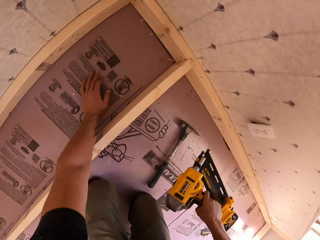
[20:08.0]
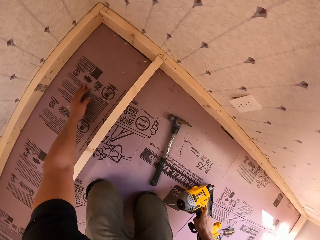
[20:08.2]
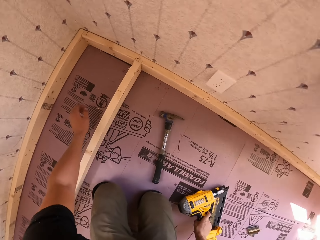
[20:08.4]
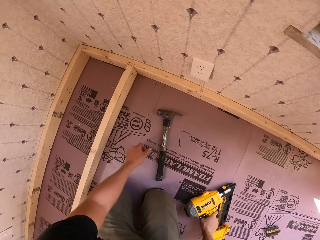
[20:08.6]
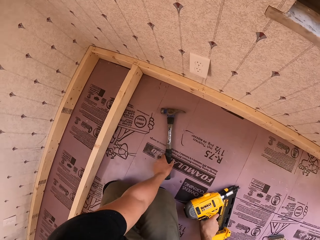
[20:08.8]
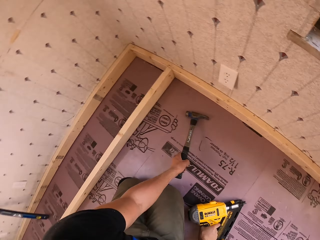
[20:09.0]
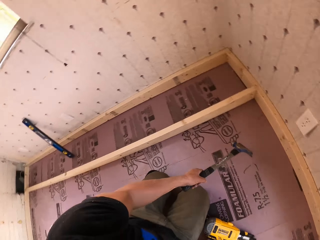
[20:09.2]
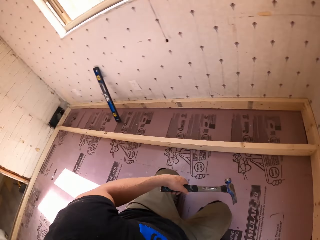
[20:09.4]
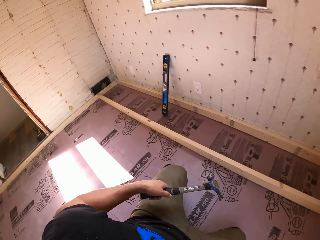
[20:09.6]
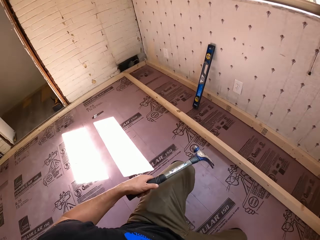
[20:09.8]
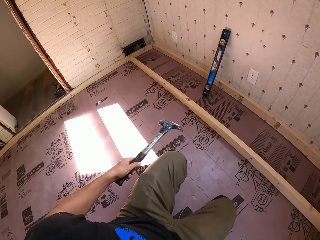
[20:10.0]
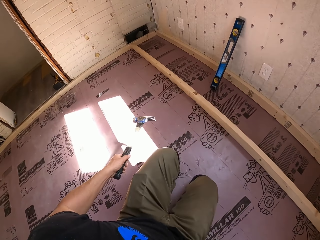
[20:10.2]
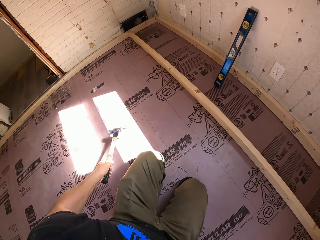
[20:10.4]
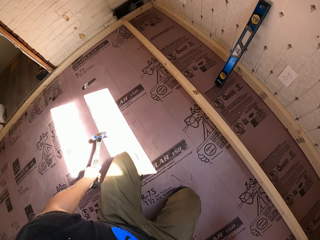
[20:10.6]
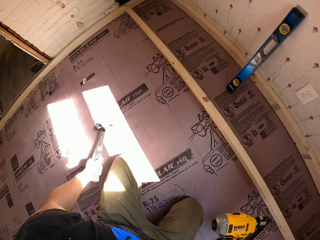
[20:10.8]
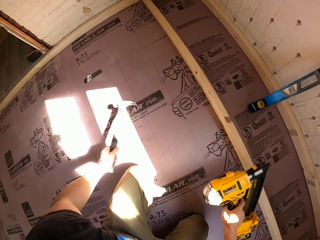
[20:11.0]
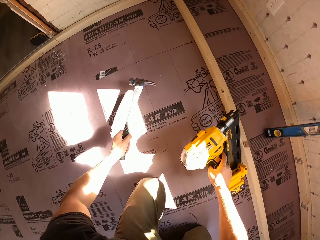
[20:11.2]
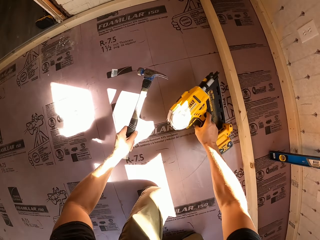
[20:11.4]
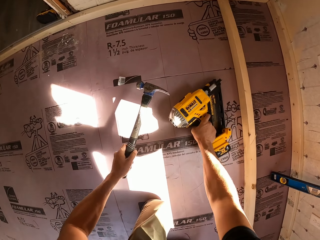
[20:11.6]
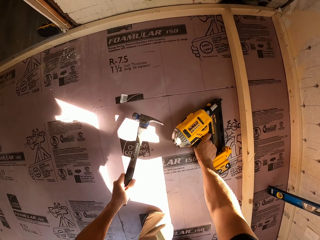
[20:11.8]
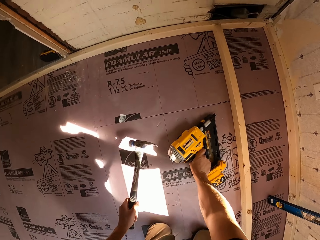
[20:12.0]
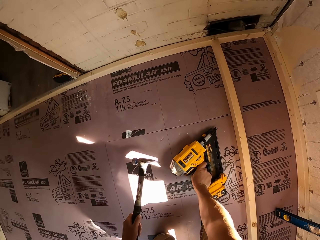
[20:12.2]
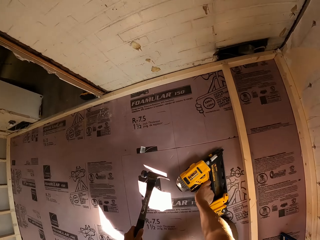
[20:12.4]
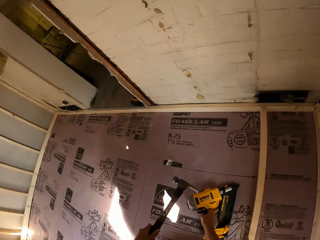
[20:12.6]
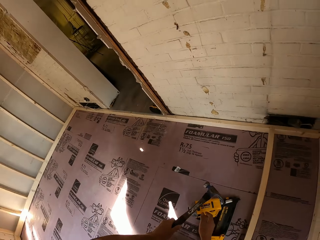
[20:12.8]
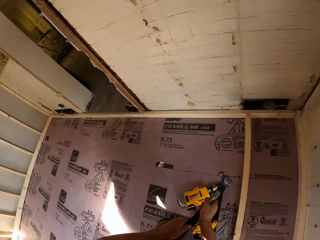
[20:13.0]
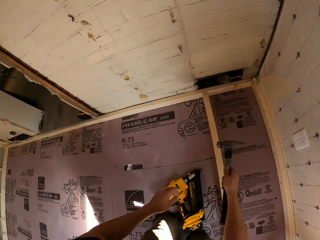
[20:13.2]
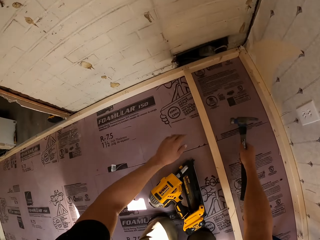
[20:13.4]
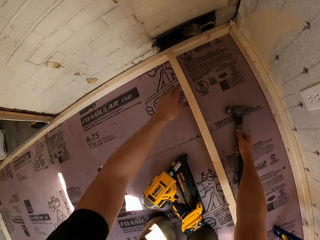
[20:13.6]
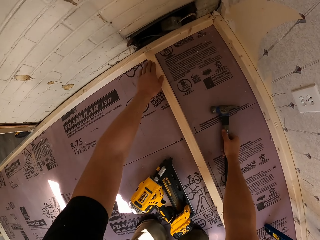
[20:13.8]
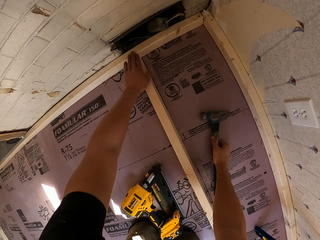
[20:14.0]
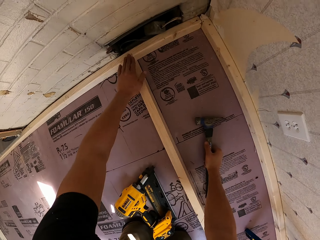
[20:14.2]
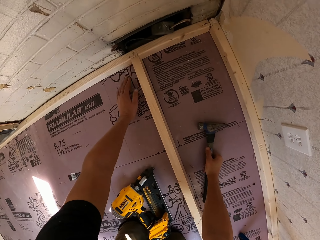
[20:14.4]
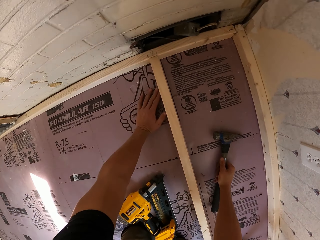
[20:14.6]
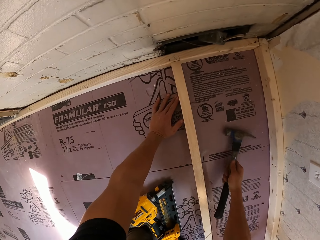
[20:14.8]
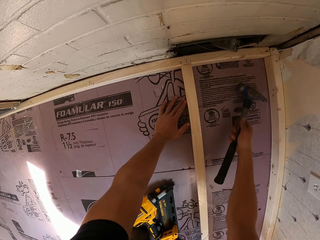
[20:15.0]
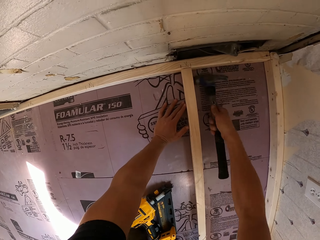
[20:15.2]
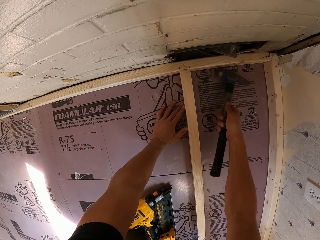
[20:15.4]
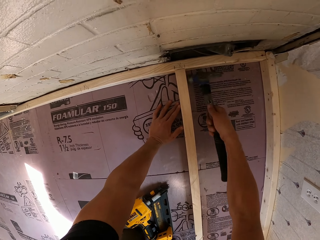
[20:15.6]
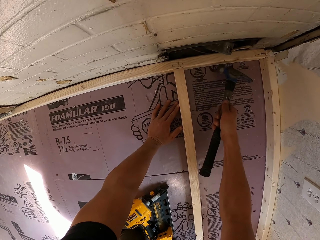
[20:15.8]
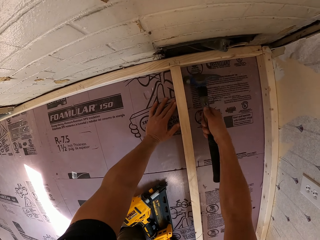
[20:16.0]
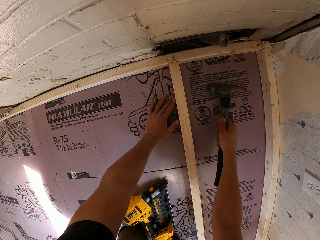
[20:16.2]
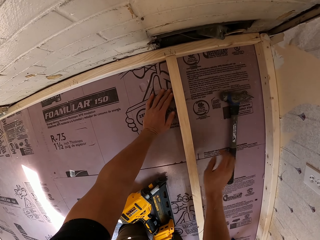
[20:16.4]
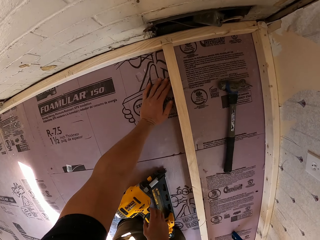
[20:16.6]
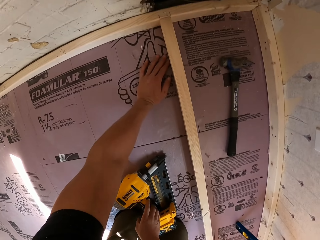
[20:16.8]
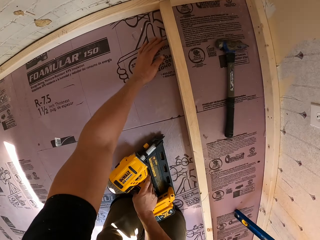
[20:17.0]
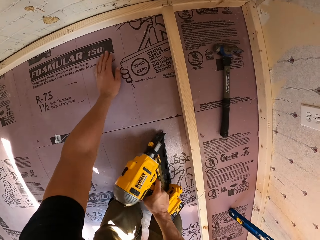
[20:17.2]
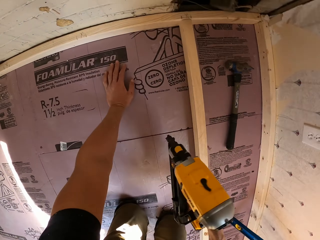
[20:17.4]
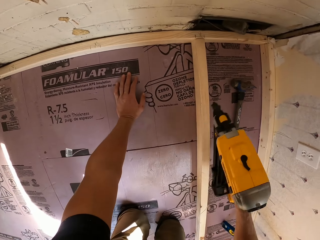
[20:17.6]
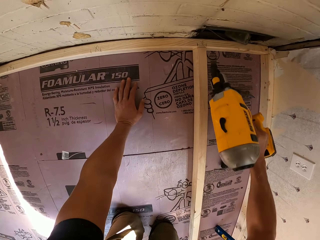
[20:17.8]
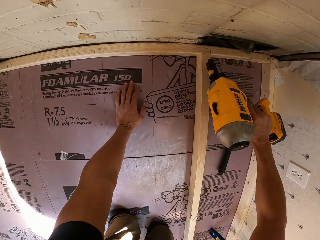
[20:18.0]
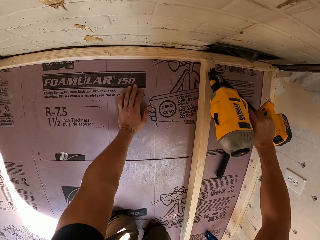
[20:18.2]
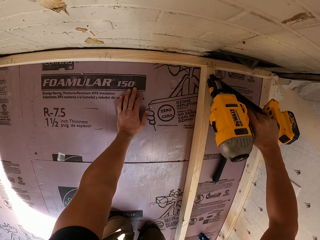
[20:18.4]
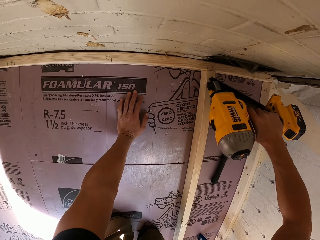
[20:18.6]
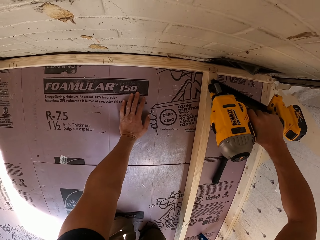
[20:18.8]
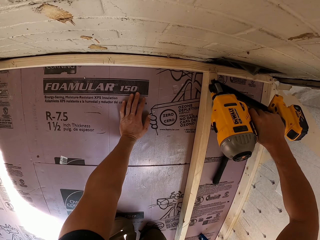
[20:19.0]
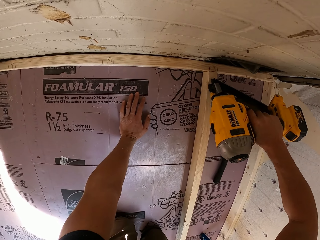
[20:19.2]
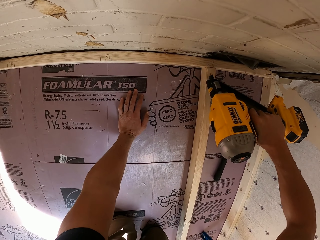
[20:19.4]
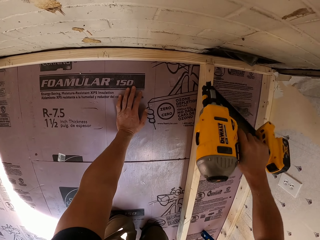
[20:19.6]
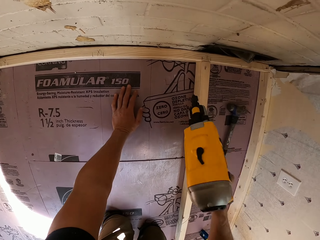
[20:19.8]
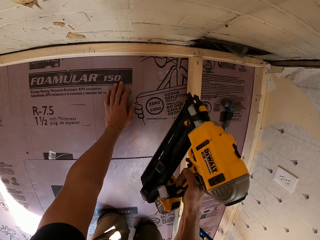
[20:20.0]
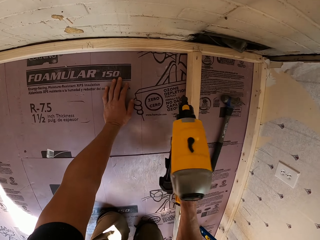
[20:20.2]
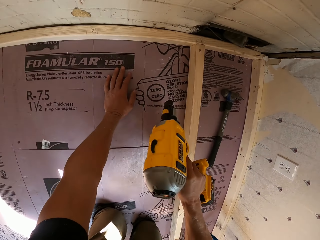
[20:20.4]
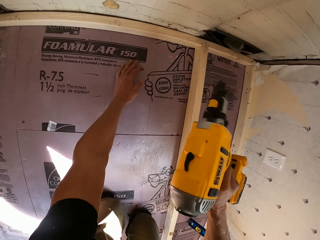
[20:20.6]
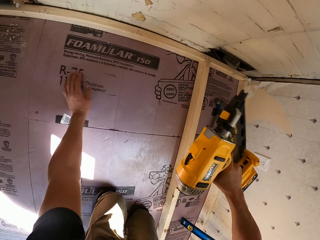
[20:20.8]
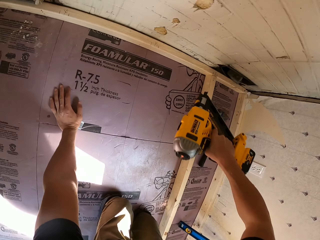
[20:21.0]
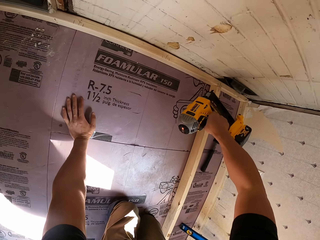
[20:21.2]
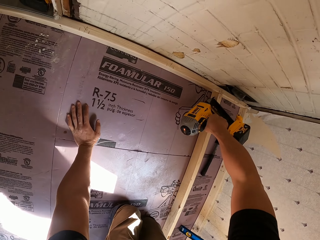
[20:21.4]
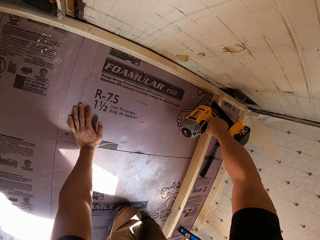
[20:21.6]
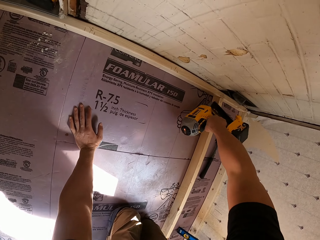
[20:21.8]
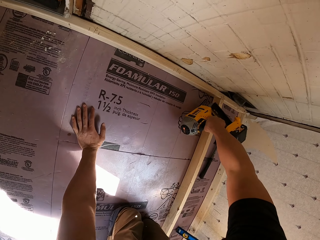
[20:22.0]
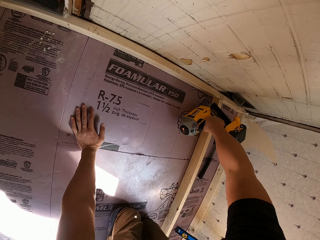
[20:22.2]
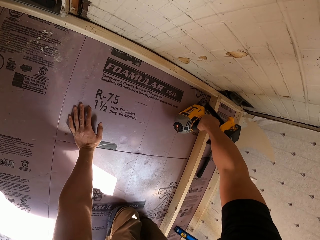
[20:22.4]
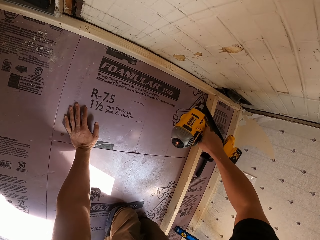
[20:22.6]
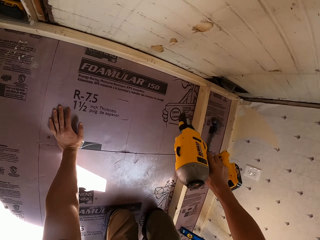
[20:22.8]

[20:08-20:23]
The camera wearer picks up a hammer. They hit the wood with the hammer. They pick up a nail gun or drill. They drive the nails on the wood. They drill the wood.

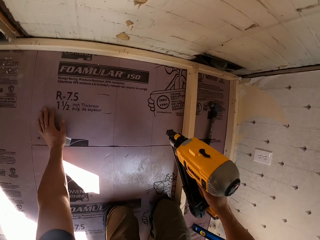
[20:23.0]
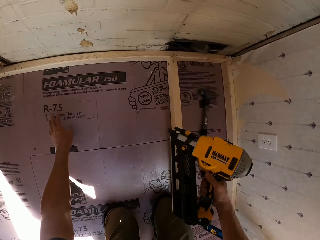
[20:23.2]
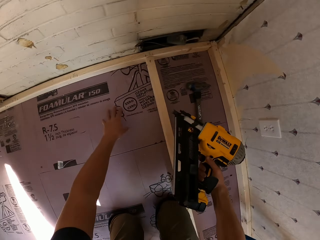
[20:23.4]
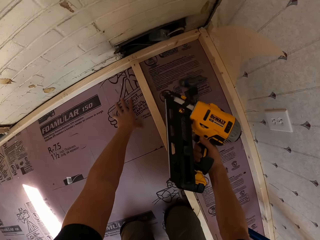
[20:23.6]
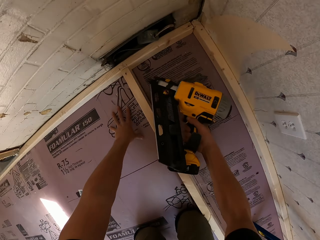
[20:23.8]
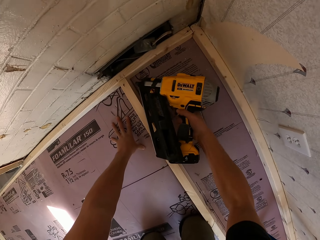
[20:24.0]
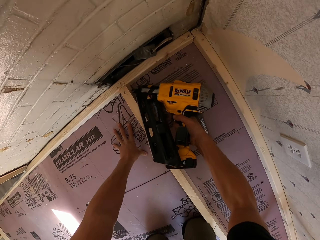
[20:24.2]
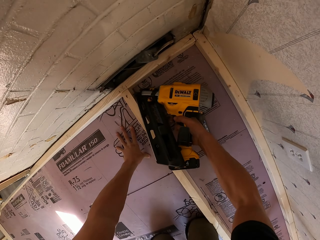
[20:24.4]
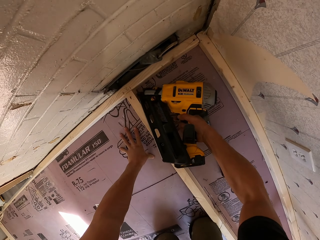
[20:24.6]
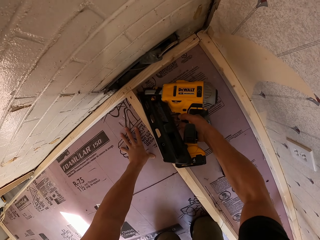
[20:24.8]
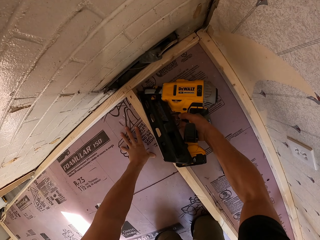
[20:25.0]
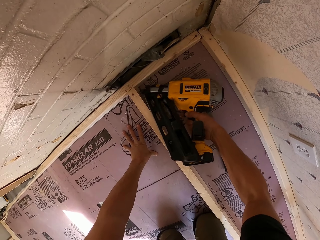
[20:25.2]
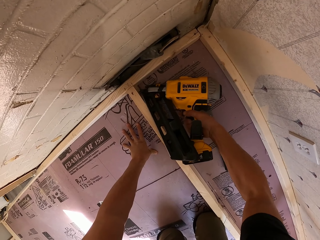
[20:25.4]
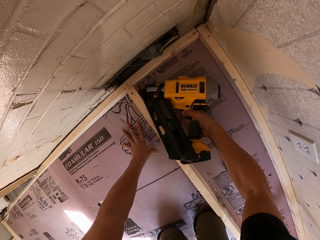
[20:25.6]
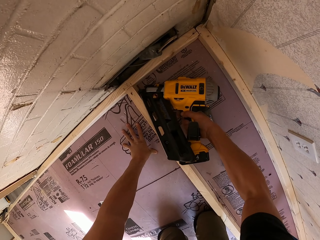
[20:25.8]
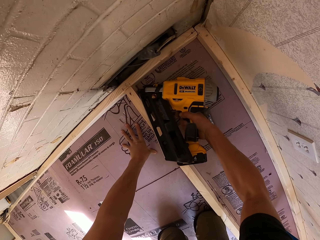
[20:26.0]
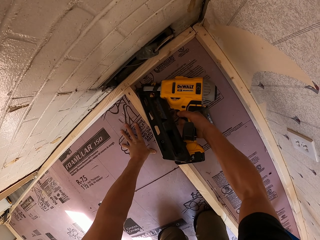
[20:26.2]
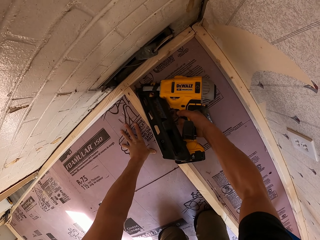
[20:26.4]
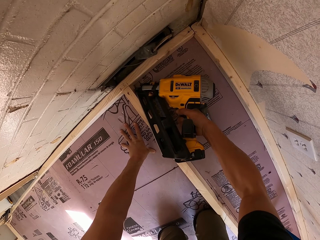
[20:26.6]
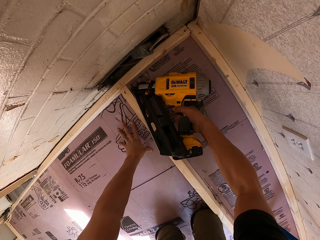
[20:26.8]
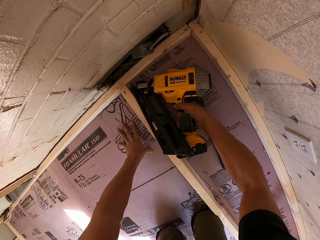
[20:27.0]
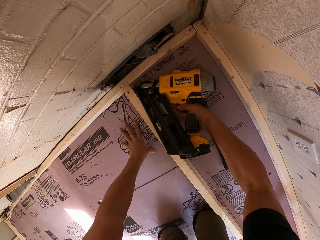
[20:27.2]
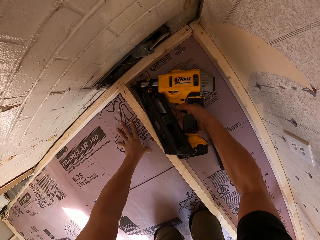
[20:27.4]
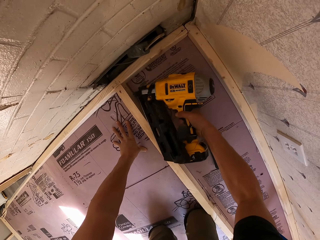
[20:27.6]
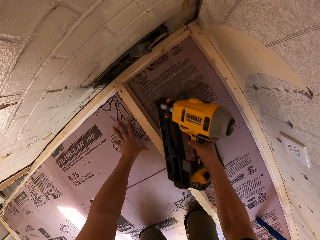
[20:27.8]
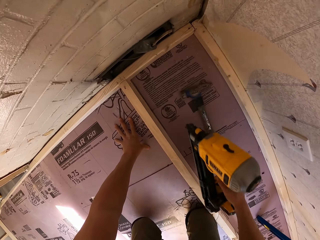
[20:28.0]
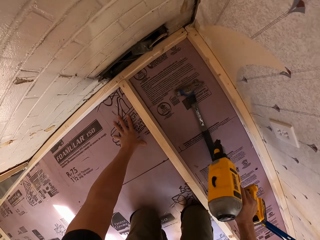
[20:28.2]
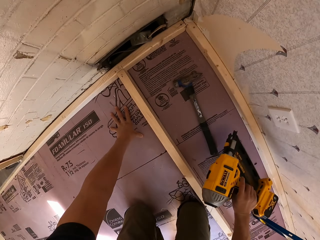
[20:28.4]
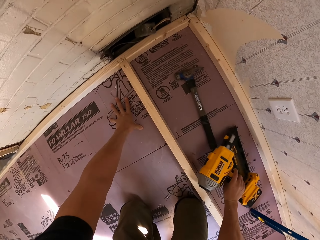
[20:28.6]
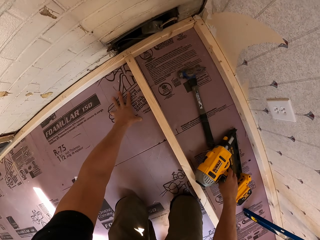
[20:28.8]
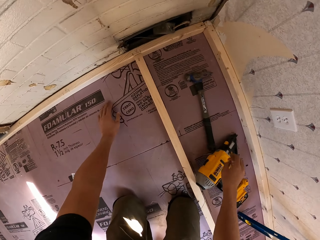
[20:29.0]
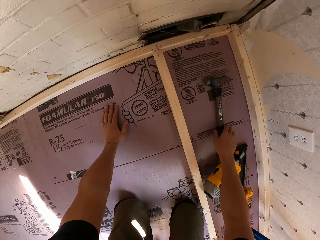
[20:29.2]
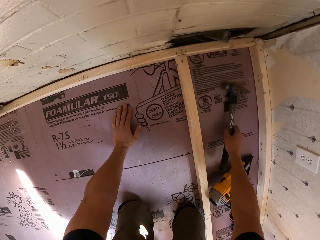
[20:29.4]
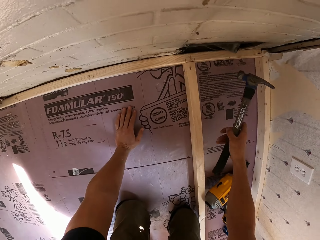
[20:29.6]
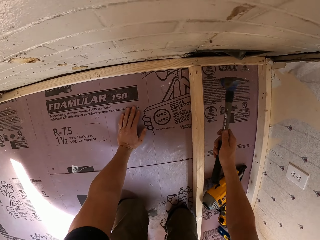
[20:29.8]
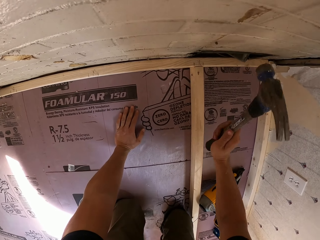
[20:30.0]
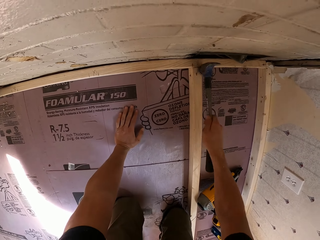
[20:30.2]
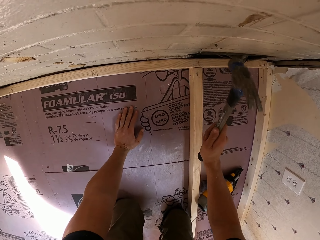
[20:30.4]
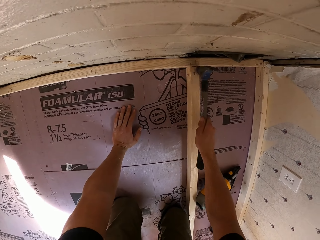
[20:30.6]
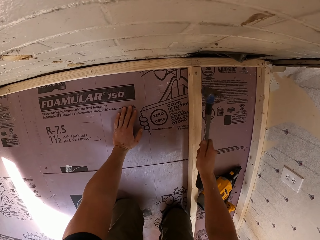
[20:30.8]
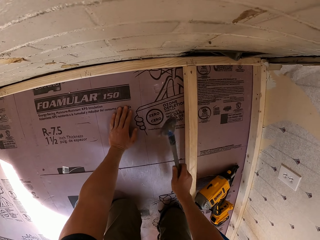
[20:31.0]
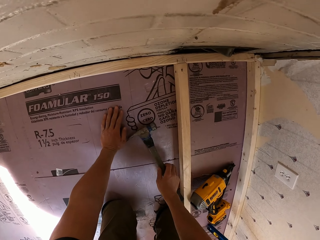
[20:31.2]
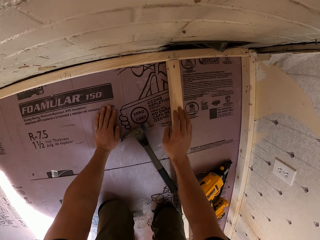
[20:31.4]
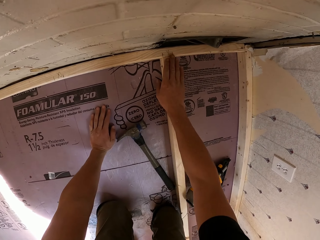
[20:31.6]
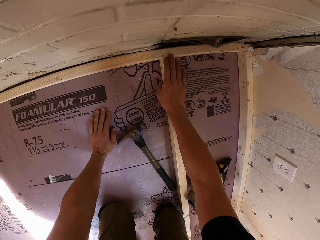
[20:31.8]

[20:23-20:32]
The camera wearer puts the nail gun or drill on the floor. They pick up a hammer and hit the wood with the hammer.
